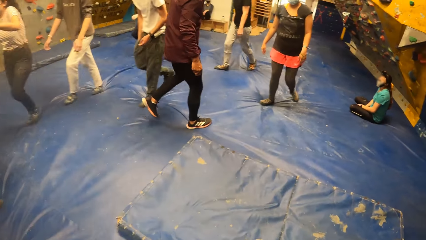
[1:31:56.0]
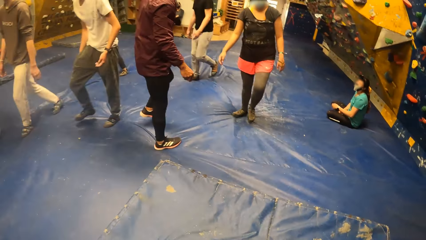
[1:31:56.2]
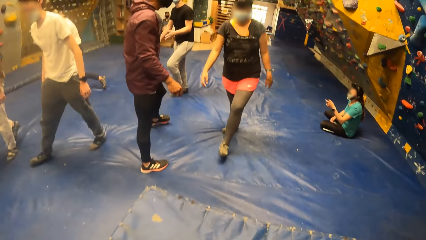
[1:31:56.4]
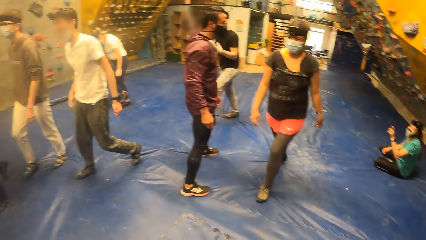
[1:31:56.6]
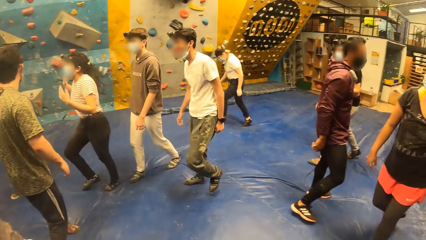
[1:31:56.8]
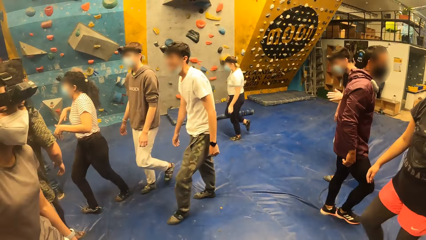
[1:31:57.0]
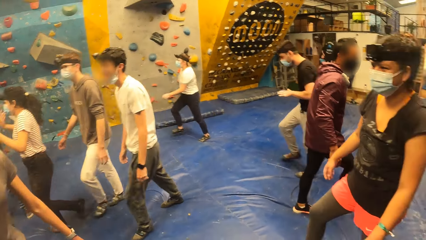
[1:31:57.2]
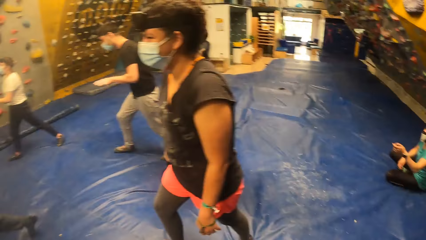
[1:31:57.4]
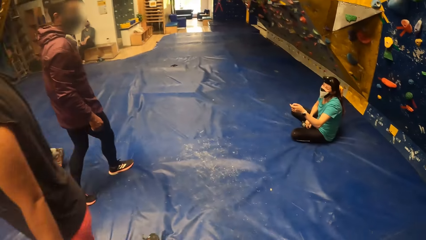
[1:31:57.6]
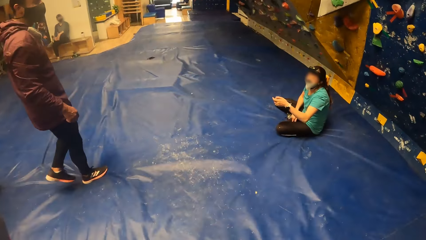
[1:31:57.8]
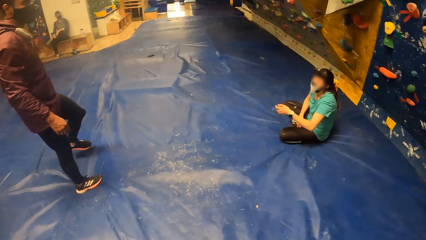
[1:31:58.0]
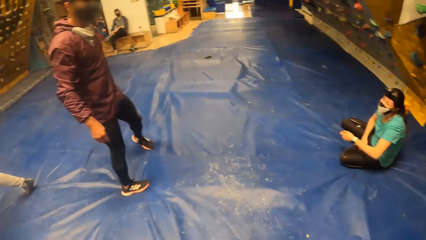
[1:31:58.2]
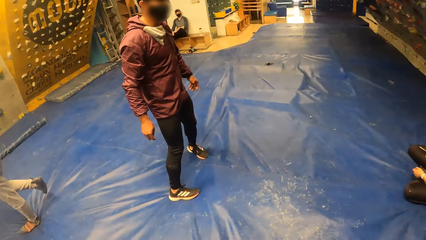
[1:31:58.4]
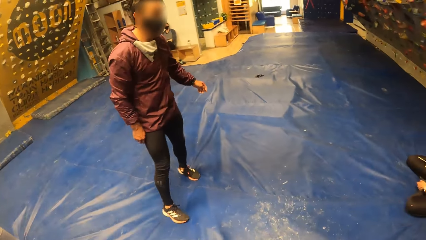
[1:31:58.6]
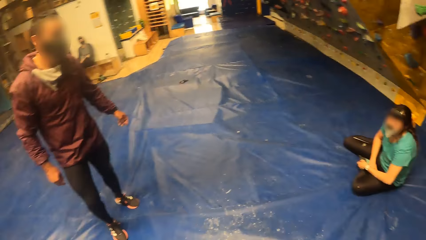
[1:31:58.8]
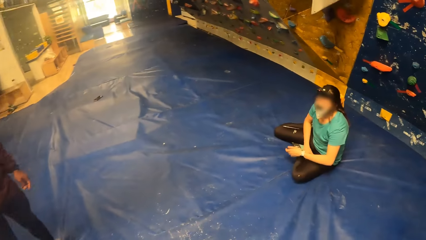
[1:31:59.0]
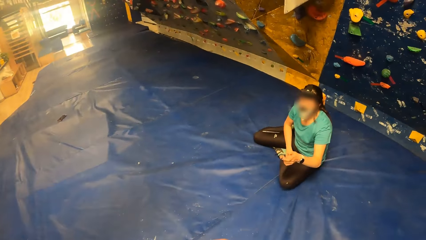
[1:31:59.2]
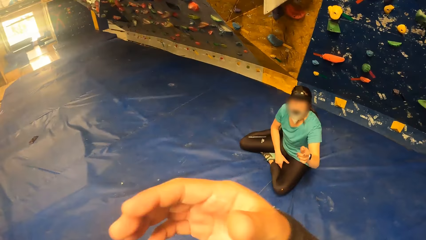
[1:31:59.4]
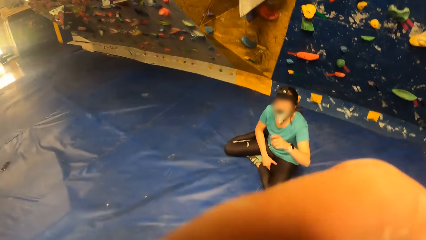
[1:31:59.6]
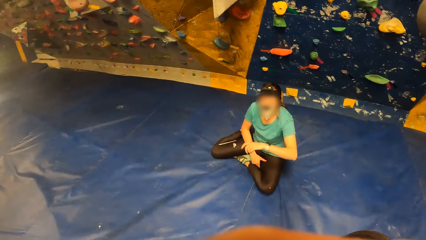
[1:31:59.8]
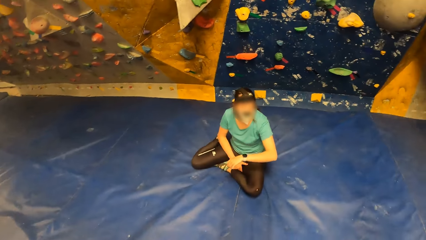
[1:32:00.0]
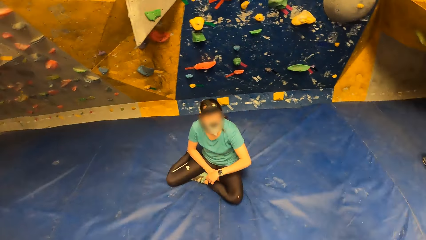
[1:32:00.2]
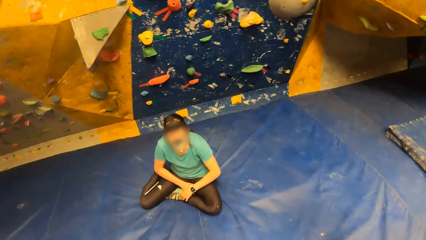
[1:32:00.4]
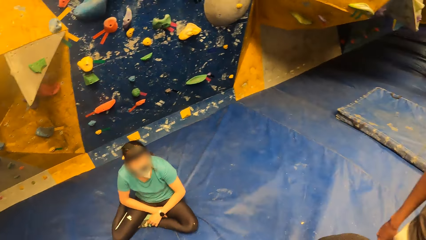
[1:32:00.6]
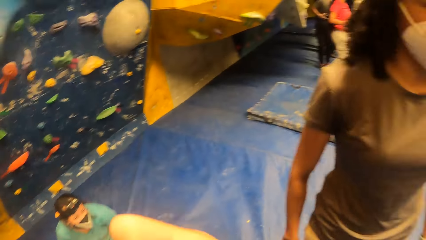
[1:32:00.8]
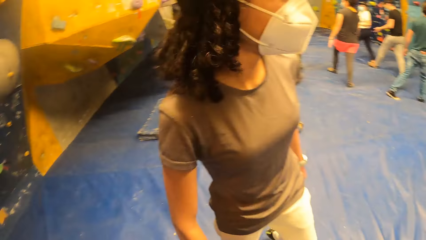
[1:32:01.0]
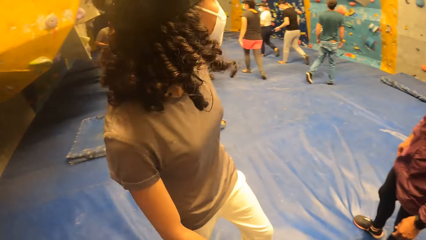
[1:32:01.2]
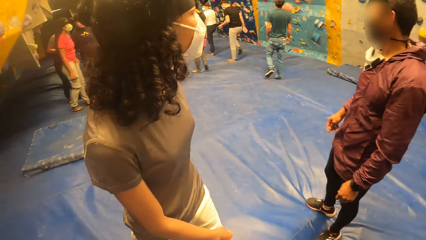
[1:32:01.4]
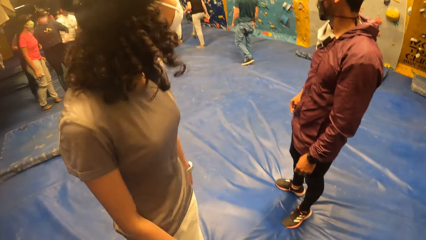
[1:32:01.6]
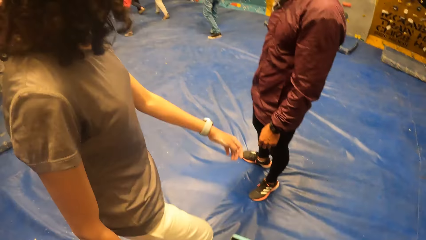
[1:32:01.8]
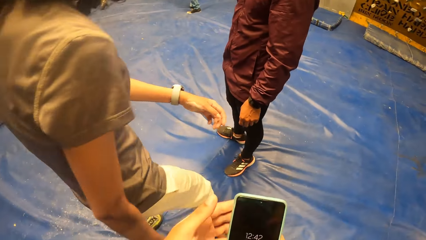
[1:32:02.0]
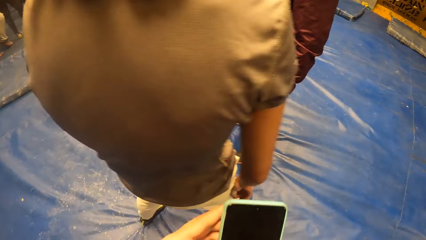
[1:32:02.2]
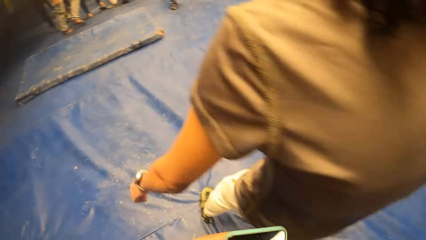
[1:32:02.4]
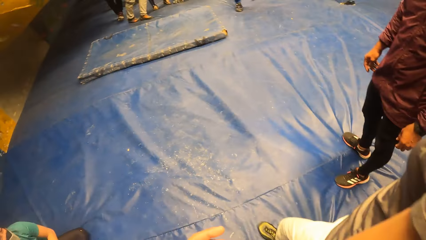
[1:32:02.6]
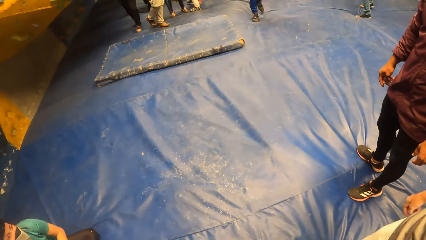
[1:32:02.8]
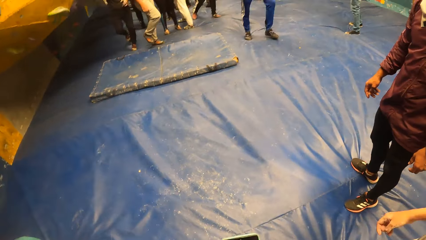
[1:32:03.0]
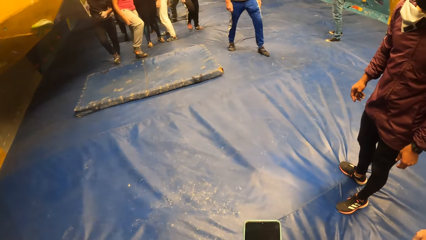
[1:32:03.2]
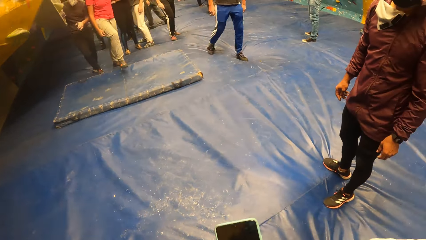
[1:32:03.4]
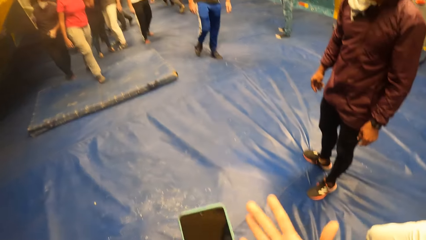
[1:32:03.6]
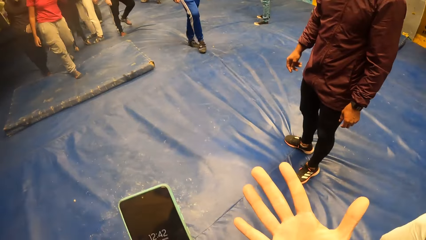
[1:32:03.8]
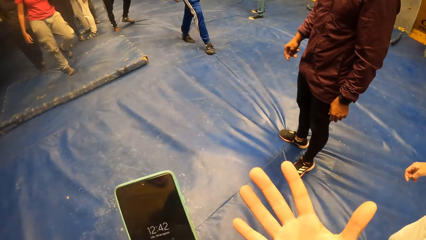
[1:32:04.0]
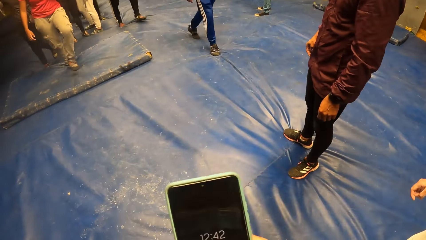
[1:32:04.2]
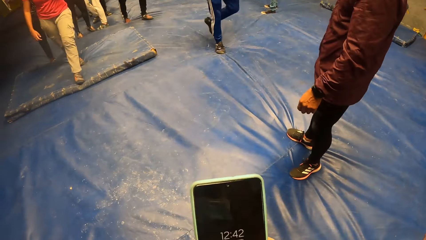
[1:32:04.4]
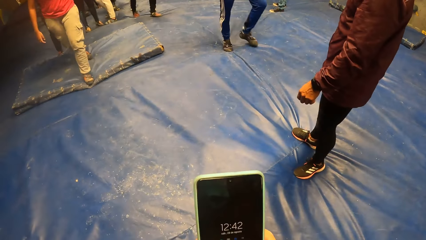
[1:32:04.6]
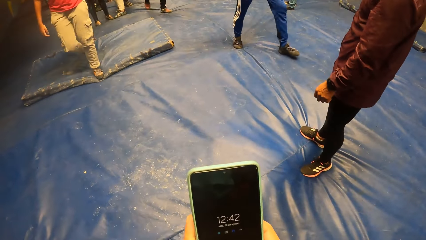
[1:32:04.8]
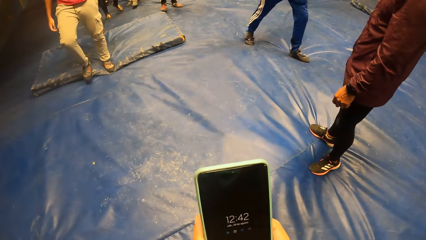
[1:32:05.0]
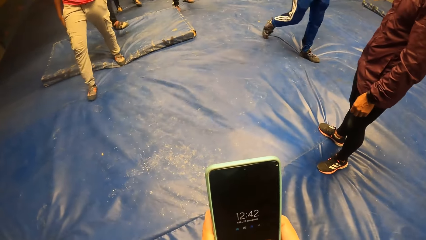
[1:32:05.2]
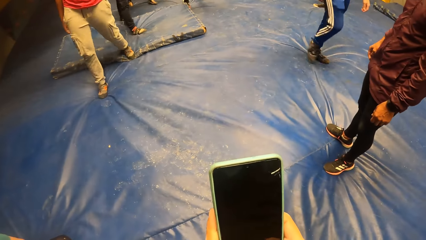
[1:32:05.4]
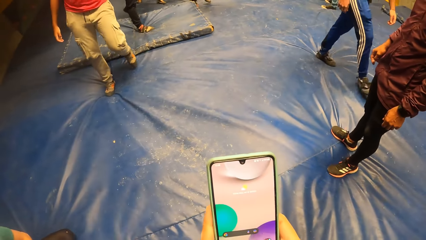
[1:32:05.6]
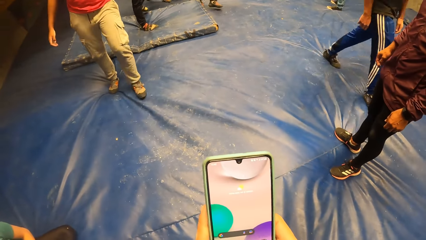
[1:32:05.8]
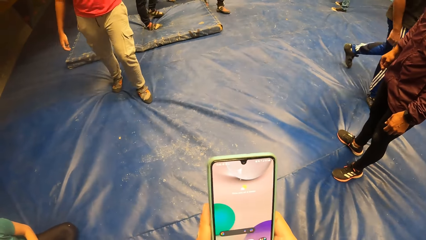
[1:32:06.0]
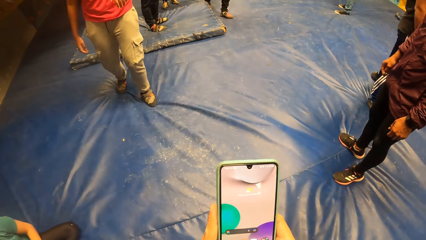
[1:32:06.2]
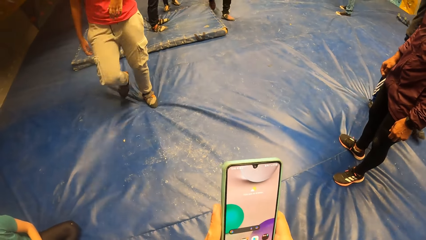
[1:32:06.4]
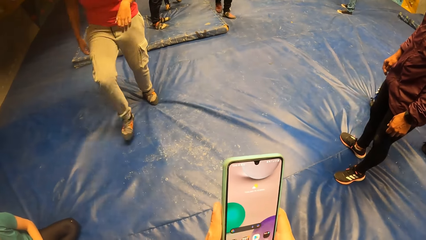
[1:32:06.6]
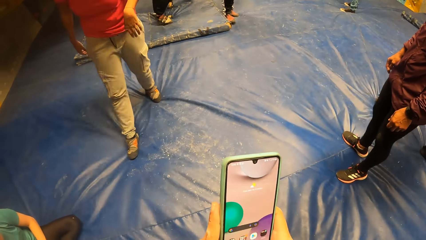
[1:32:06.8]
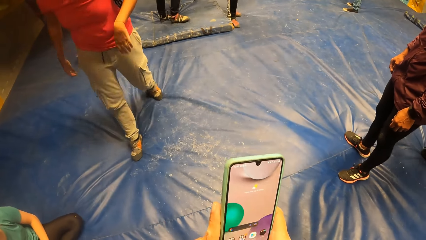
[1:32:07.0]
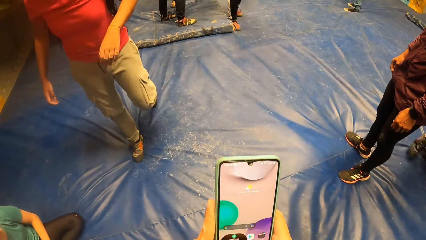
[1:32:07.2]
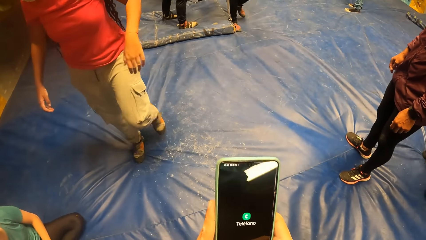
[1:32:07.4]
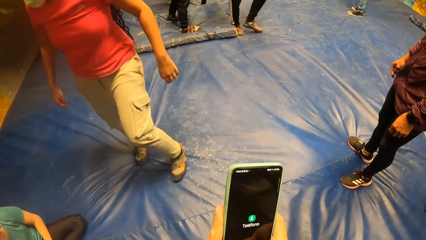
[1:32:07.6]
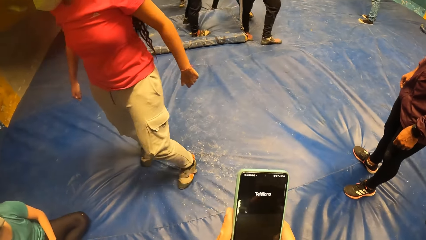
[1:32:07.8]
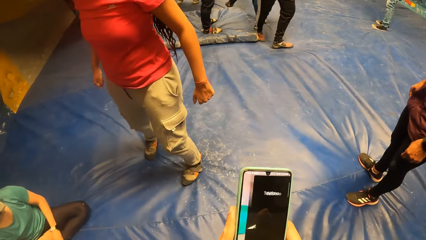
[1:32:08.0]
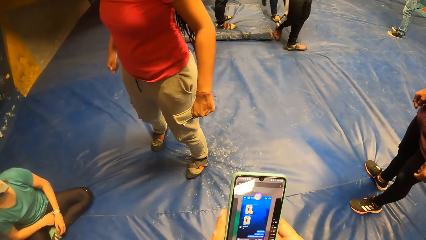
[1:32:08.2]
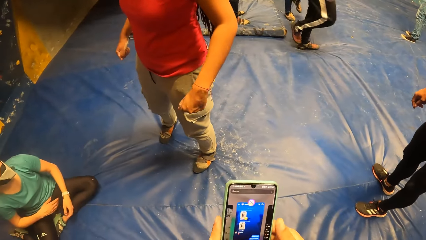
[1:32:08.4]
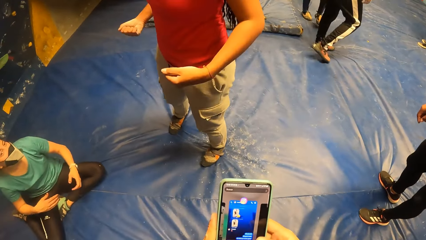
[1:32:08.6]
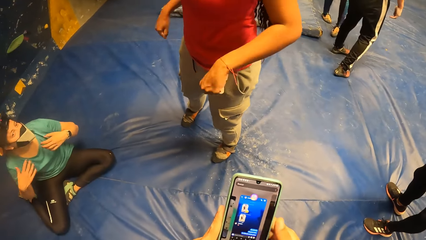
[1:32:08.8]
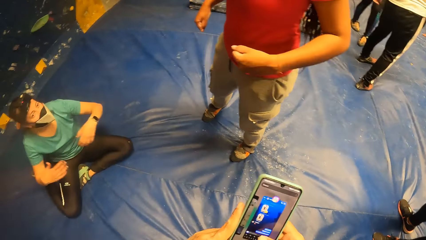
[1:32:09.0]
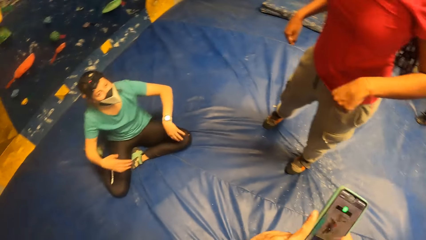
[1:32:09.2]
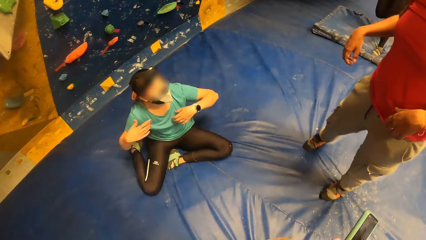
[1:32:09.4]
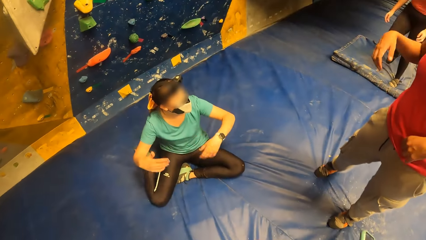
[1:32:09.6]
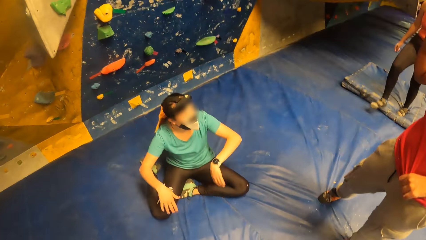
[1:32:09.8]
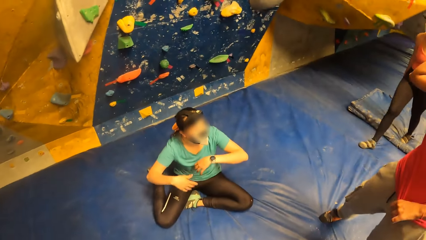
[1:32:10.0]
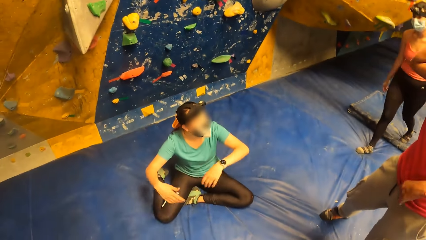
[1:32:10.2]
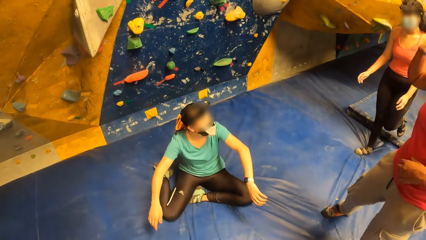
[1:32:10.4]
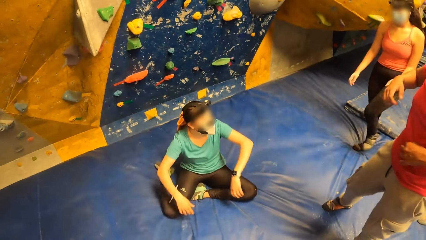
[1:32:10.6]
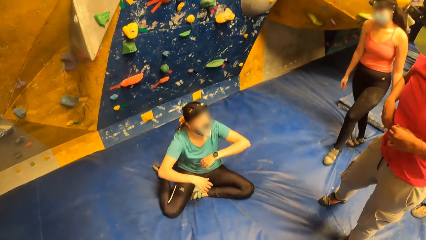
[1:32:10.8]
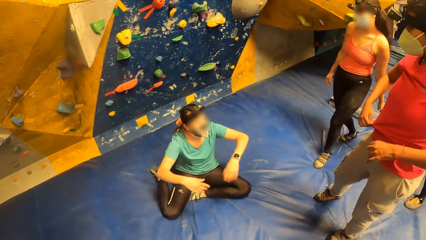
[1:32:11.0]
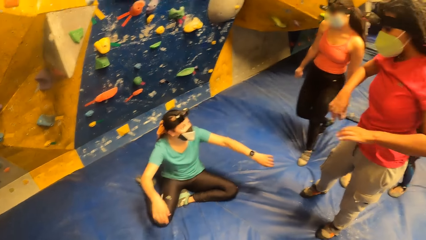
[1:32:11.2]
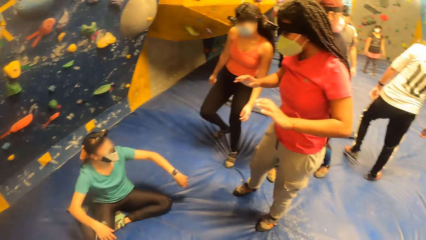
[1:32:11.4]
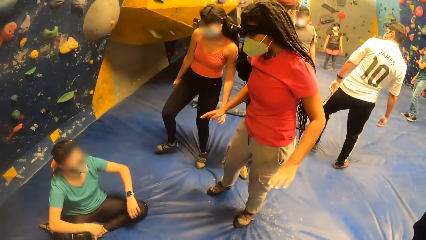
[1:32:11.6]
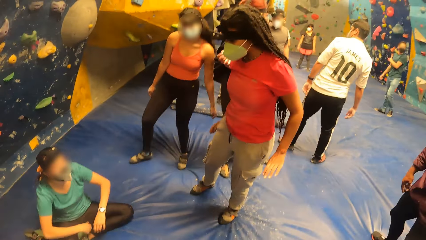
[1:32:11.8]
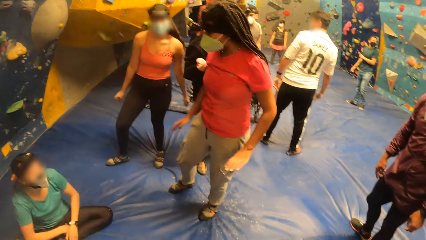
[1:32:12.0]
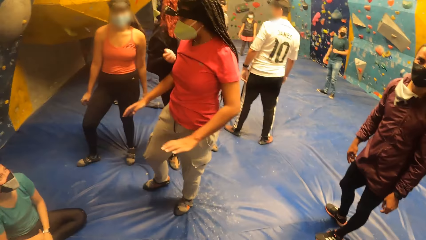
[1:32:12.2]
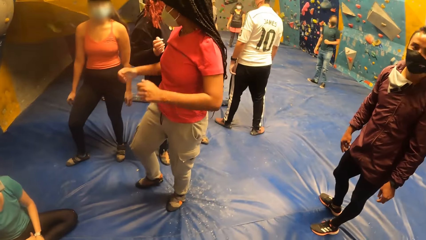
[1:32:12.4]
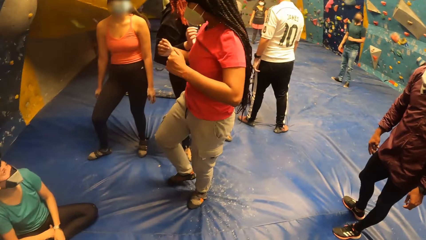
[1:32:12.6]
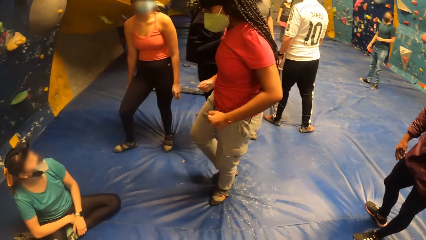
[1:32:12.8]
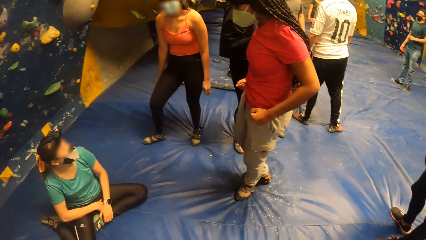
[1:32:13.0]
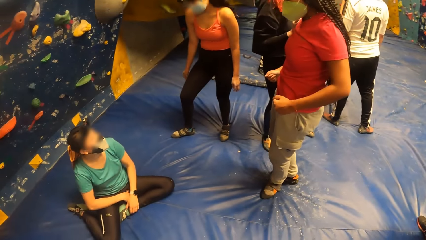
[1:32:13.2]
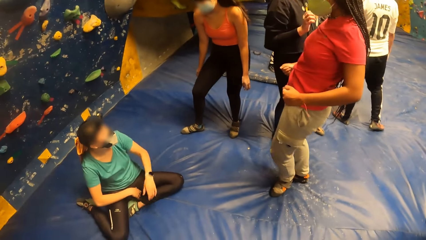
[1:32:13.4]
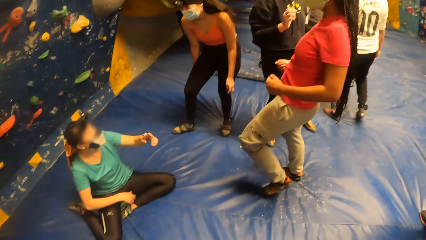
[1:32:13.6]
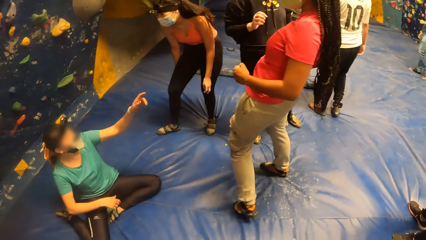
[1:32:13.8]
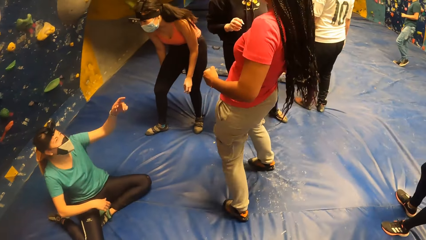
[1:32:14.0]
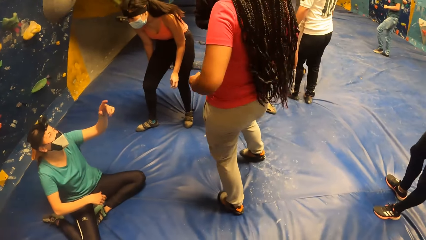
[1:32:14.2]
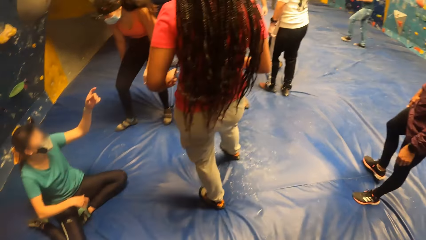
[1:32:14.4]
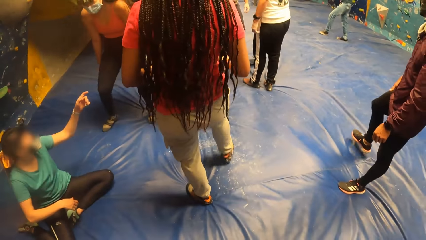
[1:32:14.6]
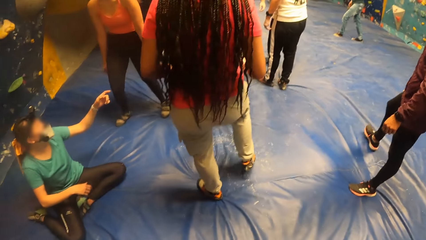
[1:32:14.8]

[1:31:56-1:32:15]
A woman interacts with a man. The woman converses with the camera wearer. The camera wearer operates the phone with both hands. Another woman converses with the first woman. The camera wearer looks around.
